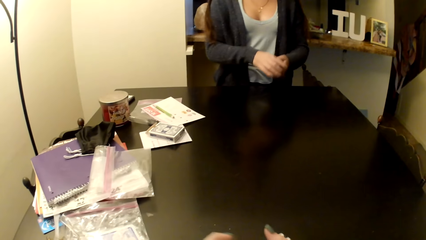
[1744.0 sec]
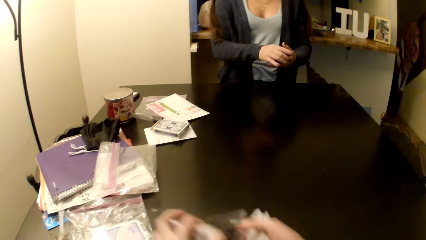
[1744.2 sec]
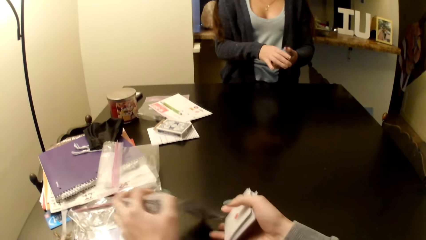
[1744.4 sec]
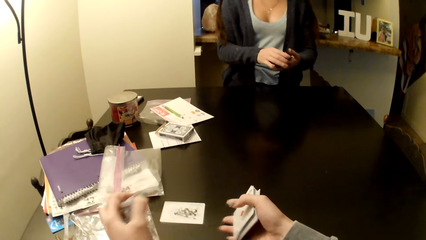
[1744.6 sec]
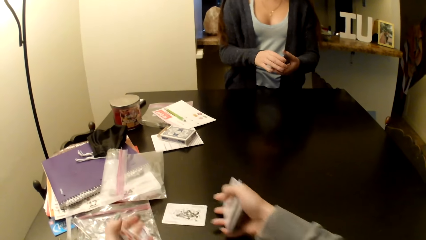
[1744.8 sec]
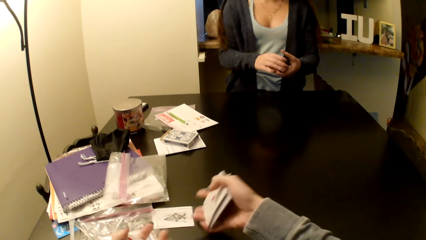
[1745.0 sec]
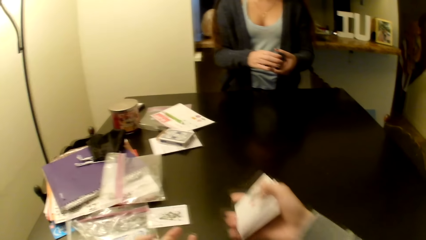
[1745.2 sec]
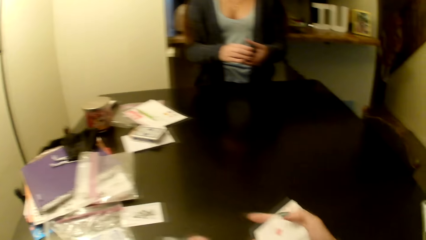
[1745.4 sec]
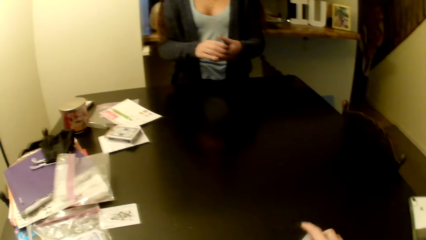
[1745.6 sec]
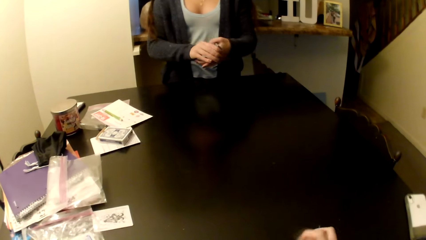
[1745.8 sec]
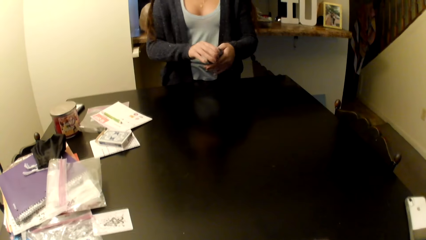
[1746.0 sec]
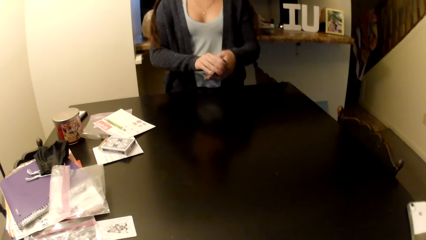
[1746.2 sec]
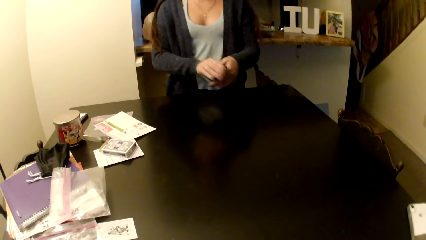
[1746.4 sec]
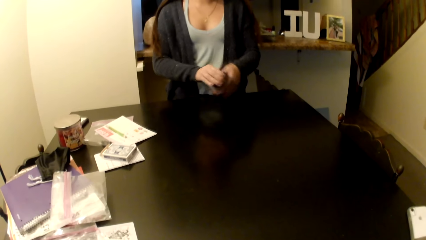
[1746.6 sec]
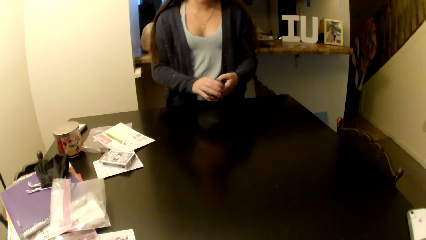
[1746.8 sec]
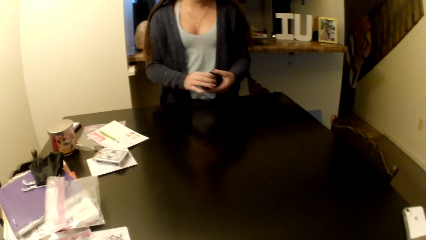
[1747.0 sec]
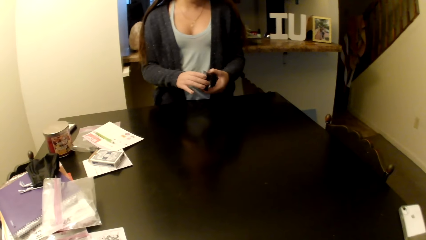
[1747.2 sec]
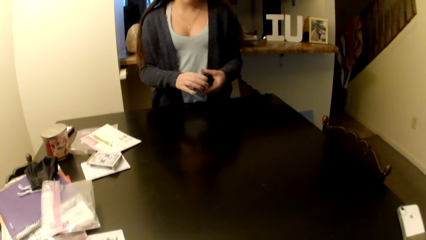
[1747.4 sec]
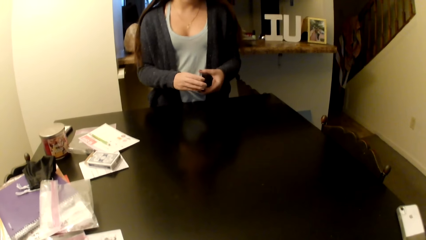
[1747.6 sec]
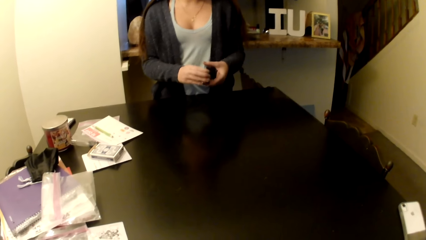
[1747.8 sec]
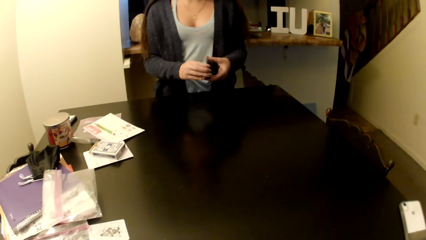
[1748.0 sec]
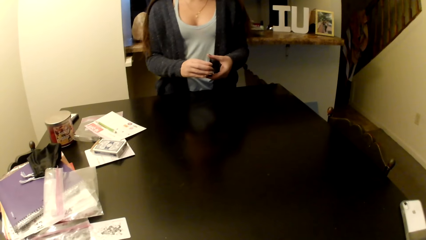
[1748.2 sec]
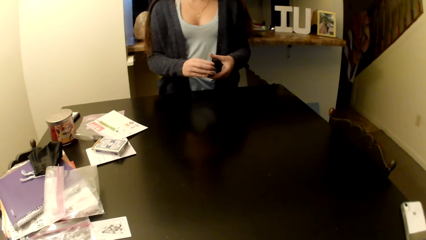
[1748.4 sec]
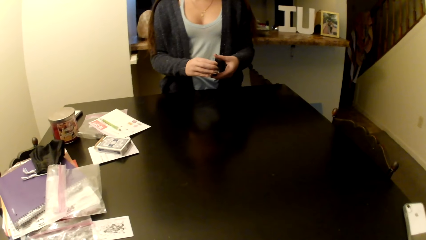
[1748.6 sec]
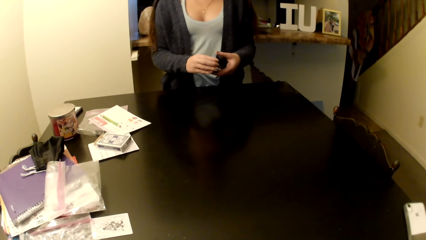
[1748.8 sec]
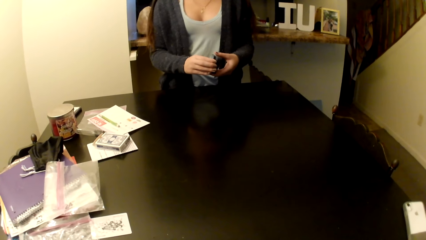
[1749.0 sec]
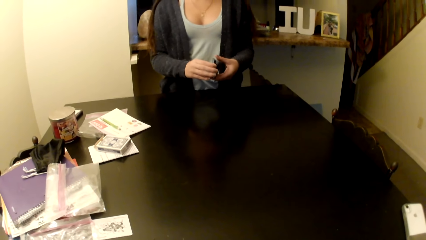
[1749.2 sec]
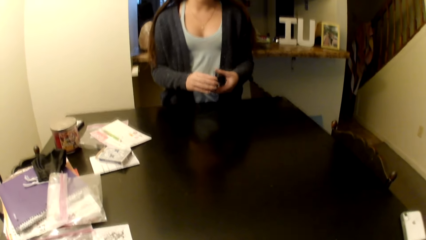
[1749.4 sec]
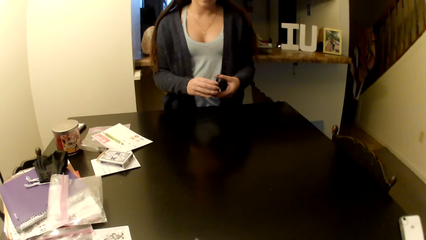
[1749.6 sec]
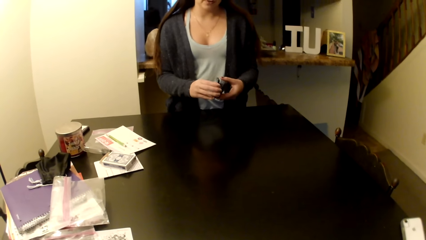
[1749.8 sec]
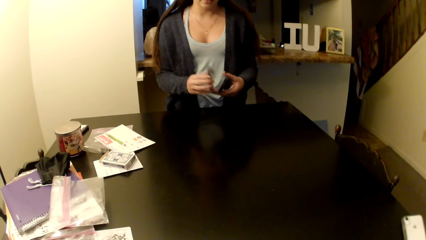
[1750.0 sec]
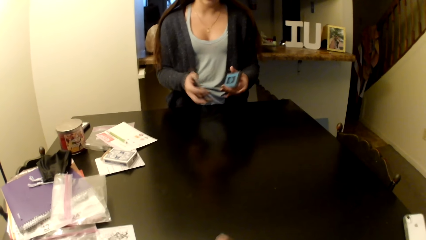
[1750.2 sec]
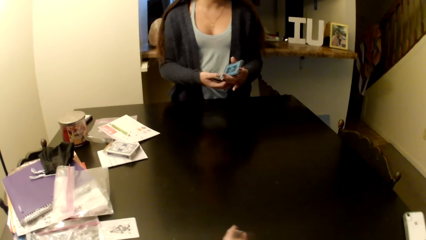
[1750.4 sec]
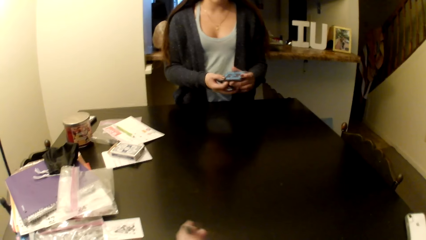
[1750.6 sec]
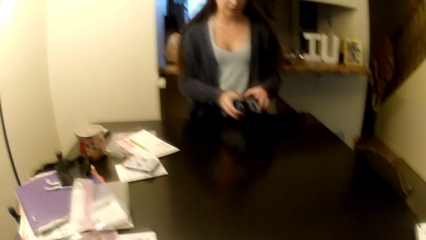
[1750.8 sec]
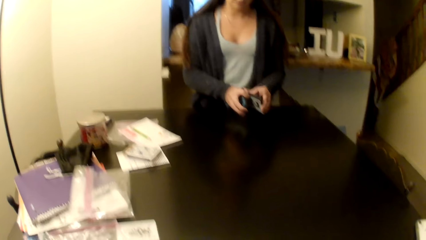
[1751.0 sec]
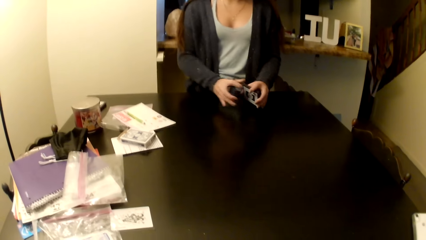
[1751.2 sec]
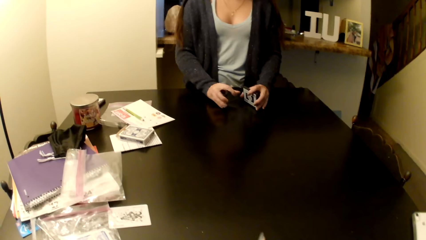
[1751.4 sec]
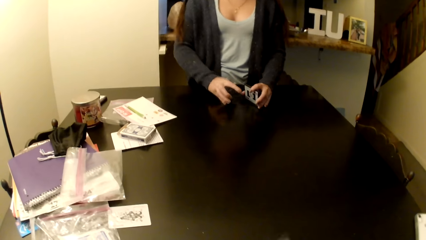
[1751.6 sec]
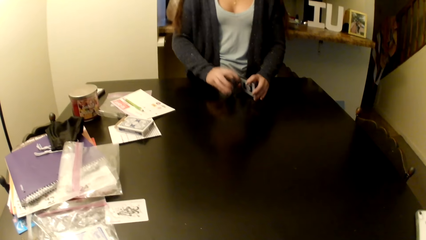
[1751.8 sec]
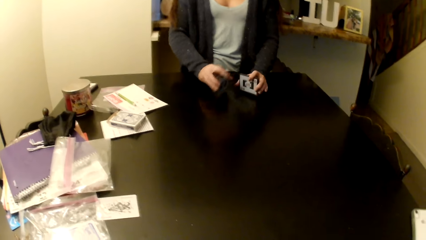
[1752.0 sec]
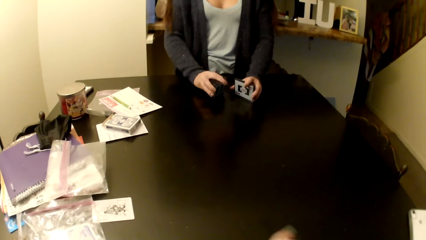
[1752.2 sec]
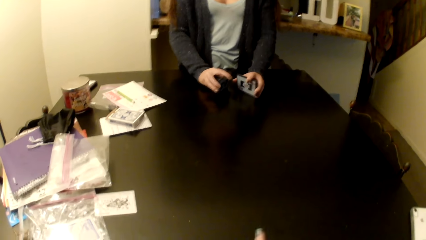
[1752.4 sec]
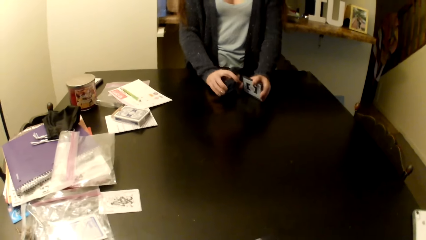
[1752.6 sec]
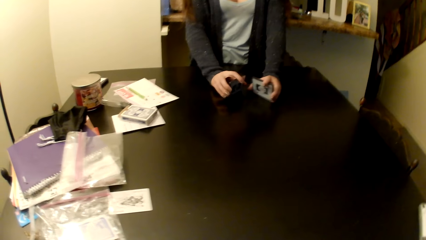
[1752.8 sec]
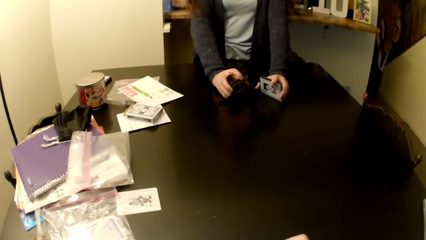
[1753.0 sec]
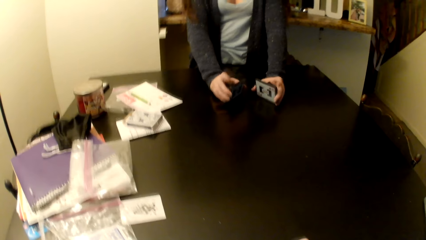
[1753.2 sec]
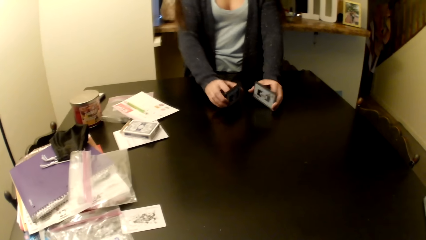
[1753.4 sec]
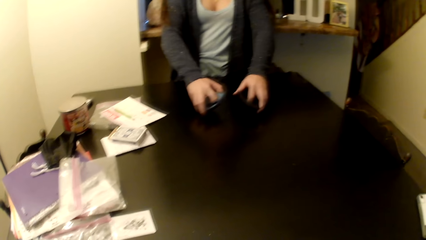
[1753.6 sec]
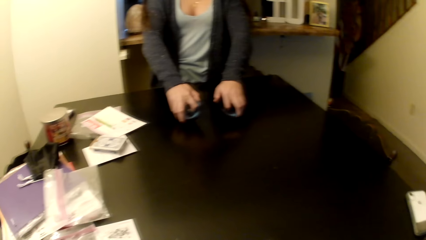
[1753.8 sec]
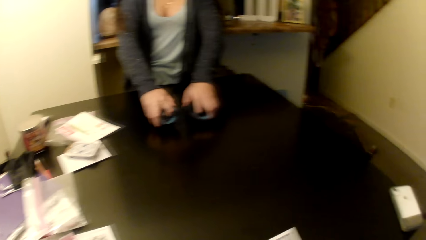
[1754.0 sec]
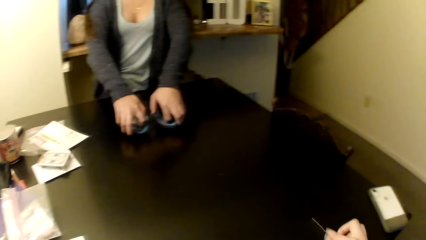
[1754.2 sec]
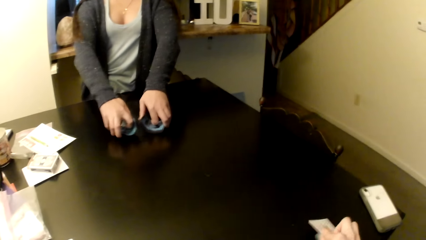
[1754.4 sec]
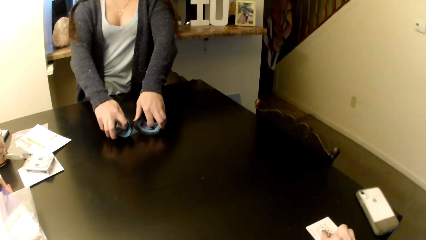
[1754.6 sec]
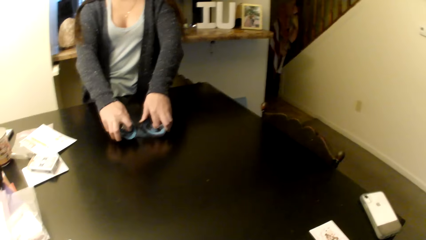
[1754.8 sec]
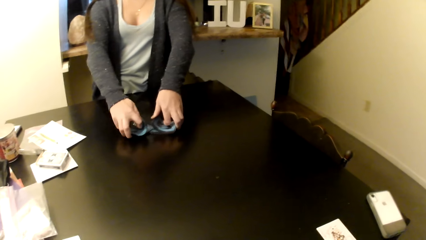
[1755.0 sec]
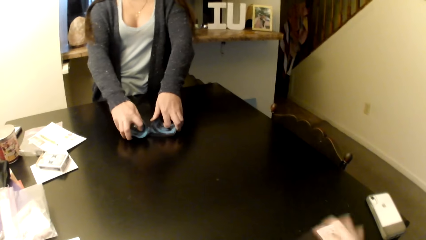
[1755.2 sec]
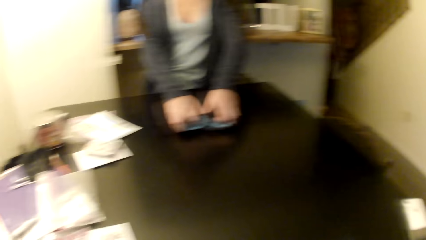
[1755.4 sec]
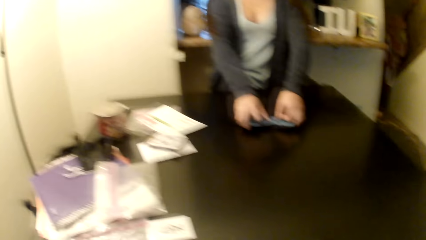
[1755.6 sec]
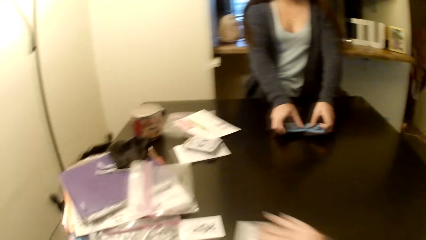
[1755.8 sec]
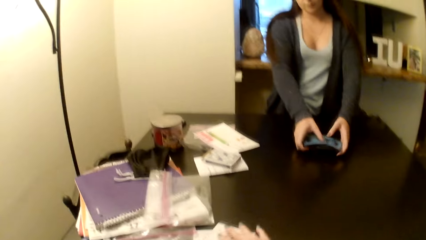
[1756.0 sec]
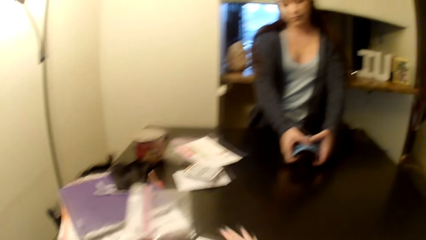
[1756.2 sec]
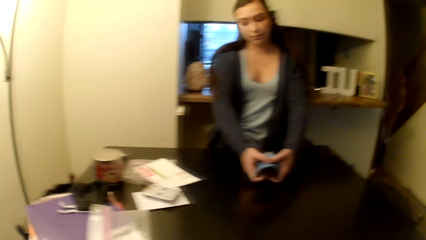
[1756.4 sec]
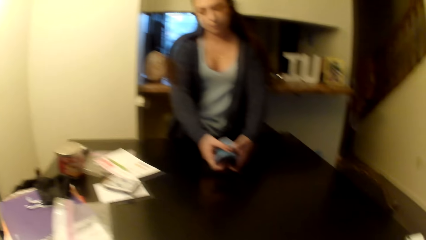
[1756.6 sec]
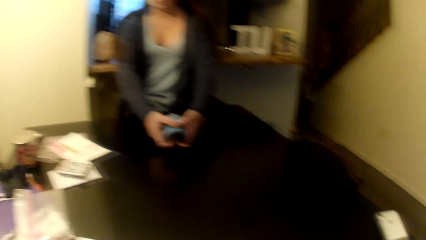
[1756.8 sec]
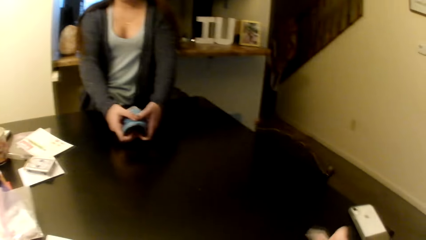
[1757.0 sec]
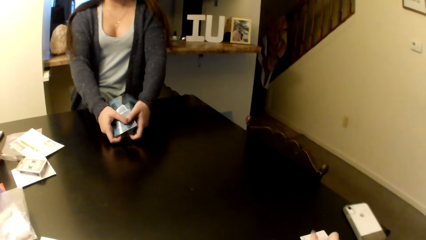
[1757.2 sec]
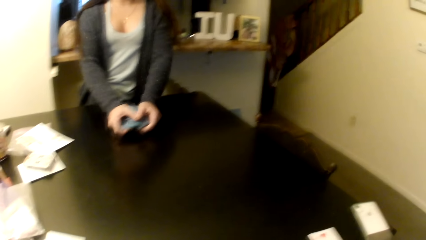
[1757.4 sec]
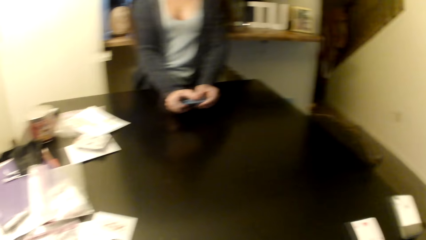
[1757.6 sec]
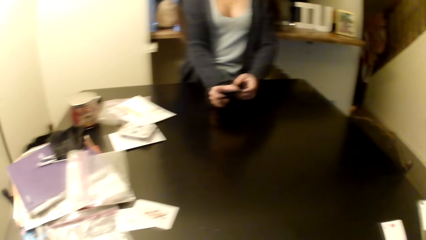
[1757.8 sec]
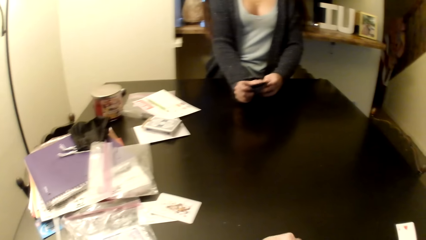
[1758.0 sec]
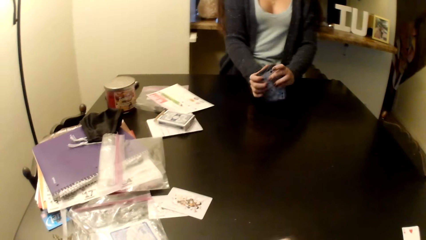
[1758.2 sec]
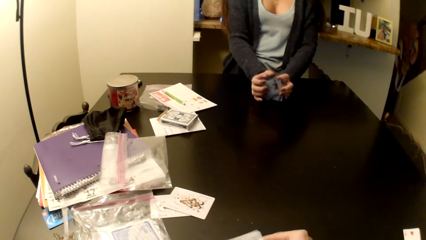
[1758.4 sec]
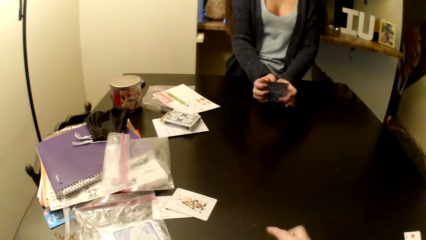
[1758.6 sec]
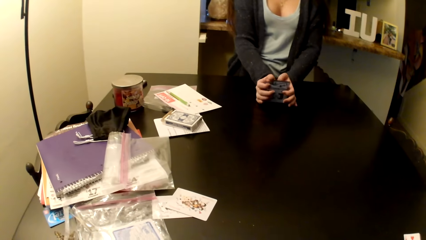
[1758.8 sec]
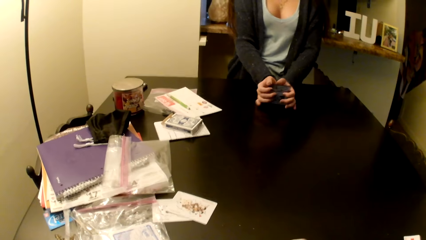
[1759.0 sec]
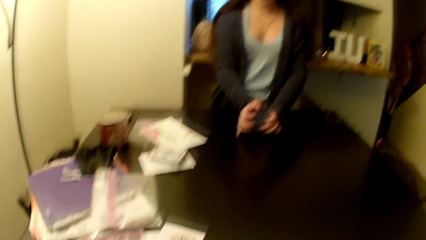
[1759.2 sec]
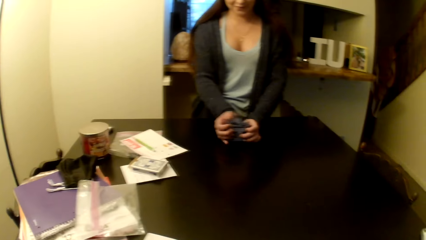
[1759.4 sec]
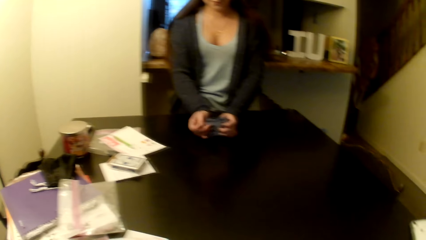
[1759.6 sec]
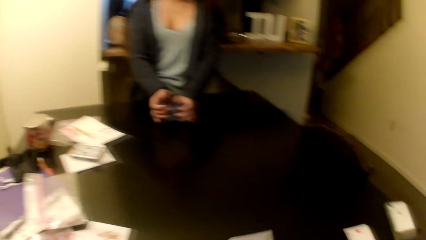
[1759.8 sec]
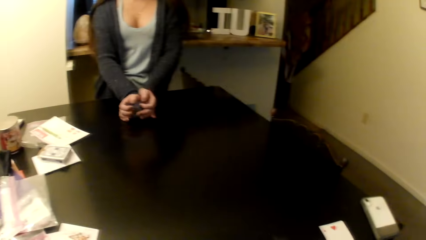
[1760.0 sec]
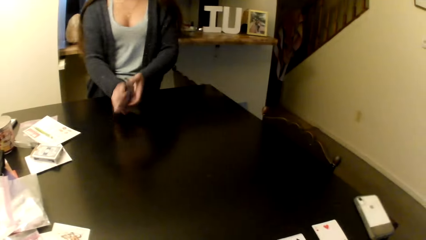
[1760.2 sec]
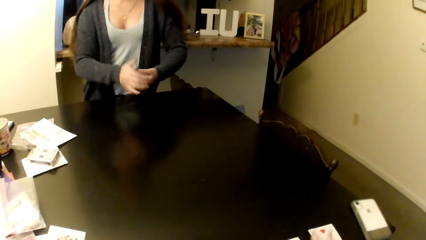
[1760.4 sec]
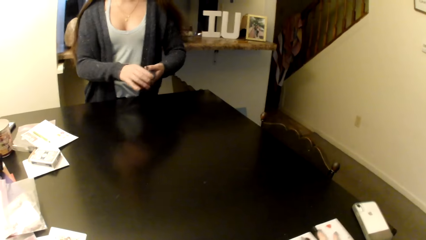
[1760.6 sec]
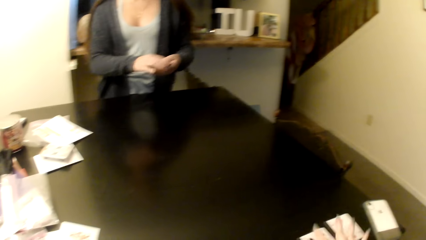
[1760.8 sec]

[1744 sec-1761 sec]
The woman shuffles cards. The camera wearer drops a card on the table.
